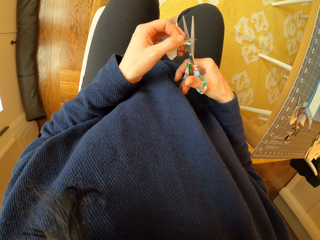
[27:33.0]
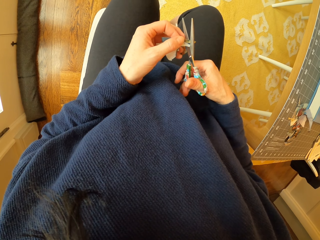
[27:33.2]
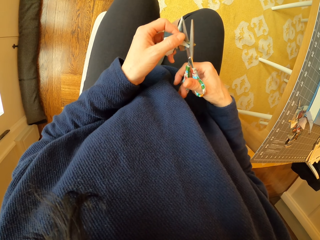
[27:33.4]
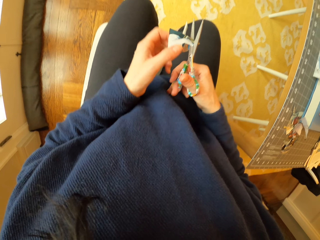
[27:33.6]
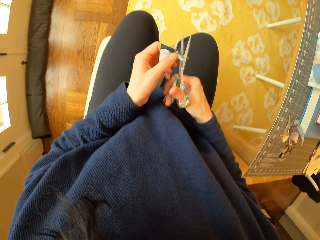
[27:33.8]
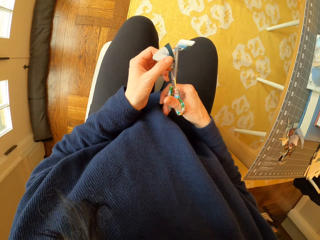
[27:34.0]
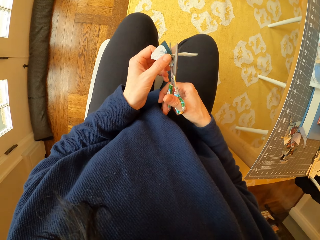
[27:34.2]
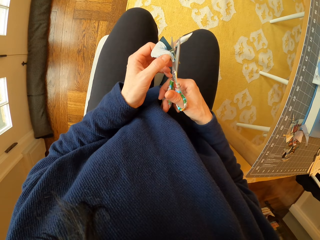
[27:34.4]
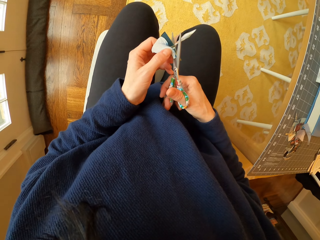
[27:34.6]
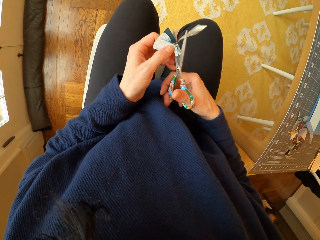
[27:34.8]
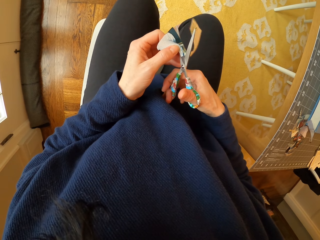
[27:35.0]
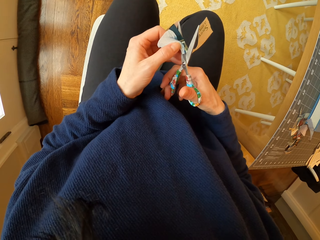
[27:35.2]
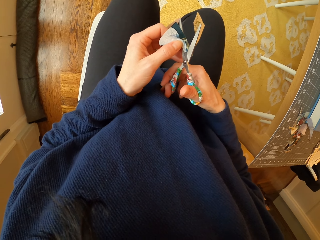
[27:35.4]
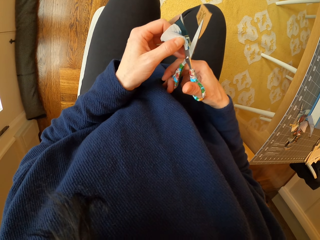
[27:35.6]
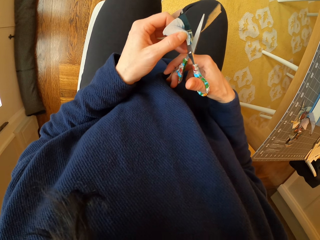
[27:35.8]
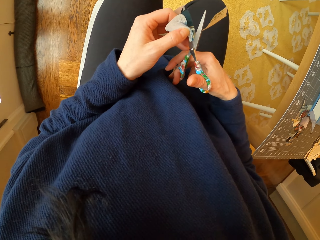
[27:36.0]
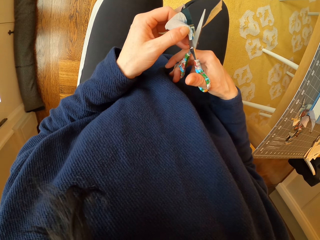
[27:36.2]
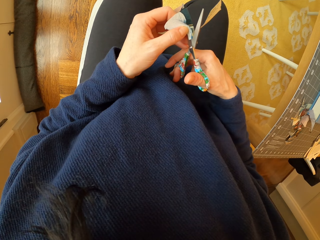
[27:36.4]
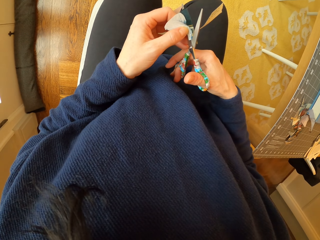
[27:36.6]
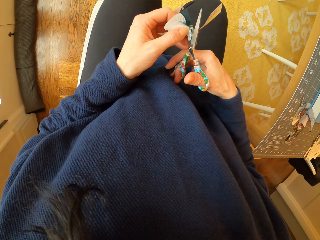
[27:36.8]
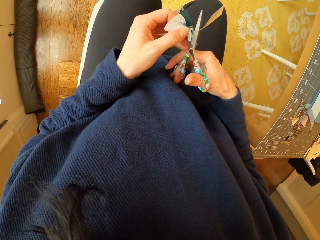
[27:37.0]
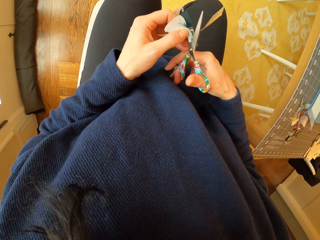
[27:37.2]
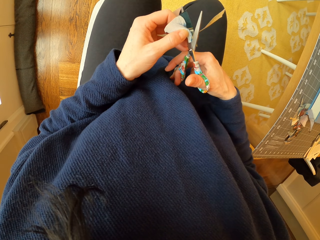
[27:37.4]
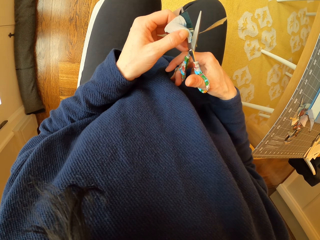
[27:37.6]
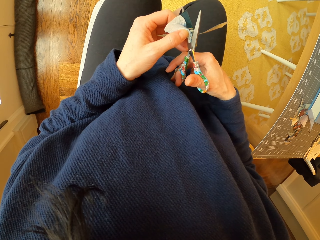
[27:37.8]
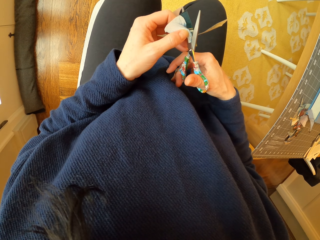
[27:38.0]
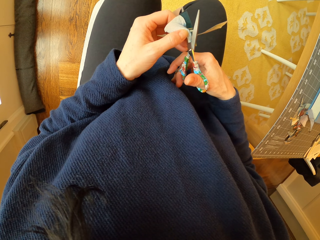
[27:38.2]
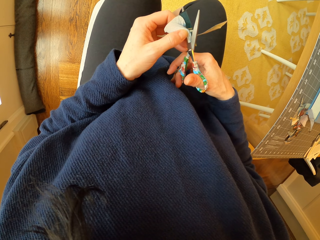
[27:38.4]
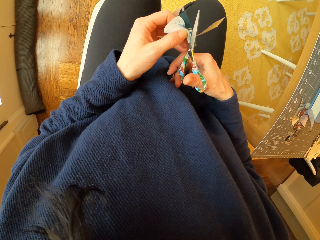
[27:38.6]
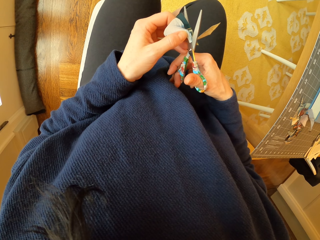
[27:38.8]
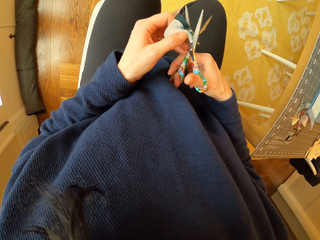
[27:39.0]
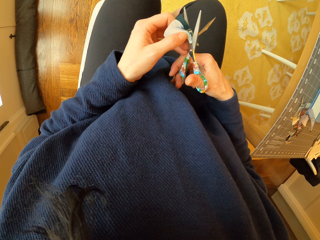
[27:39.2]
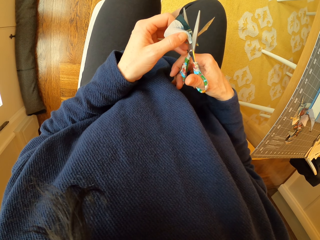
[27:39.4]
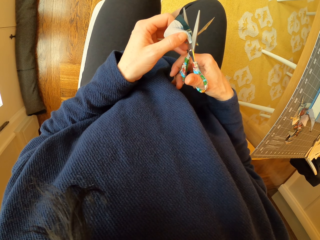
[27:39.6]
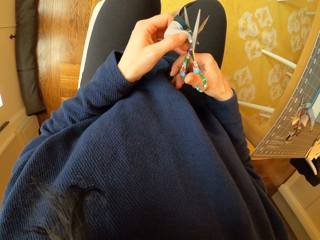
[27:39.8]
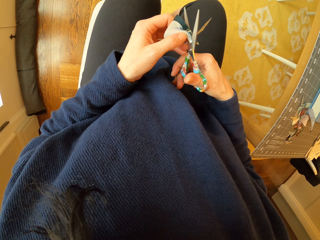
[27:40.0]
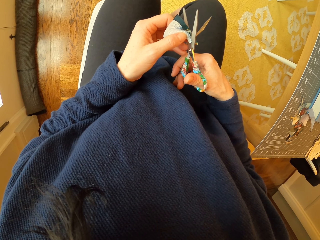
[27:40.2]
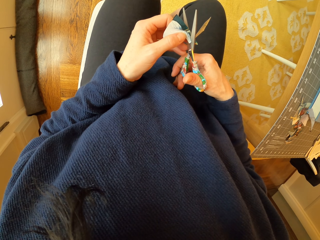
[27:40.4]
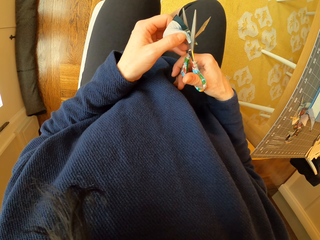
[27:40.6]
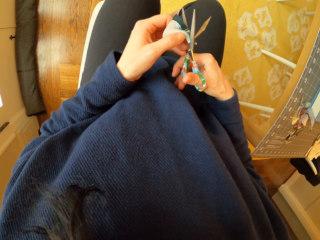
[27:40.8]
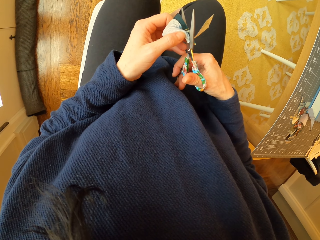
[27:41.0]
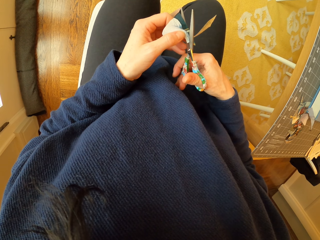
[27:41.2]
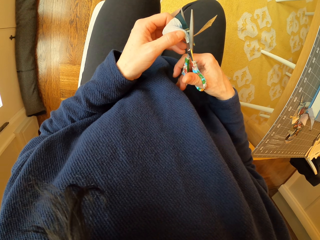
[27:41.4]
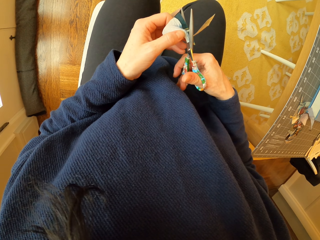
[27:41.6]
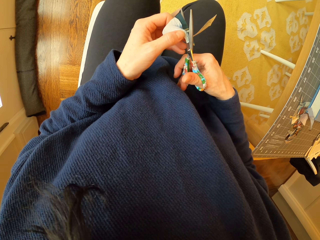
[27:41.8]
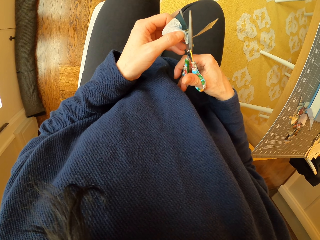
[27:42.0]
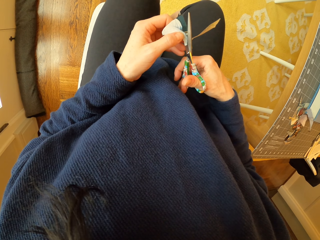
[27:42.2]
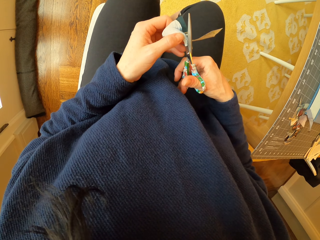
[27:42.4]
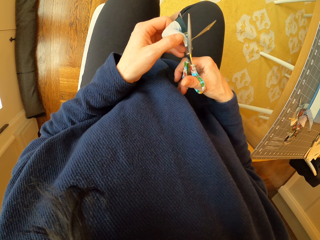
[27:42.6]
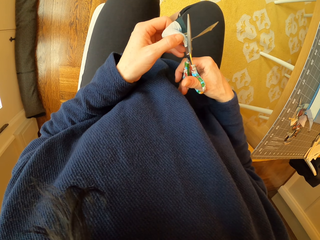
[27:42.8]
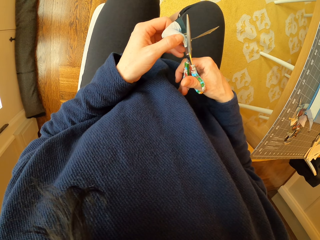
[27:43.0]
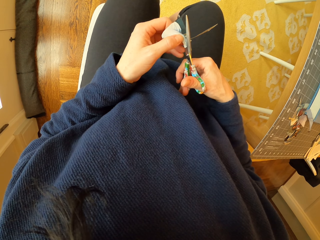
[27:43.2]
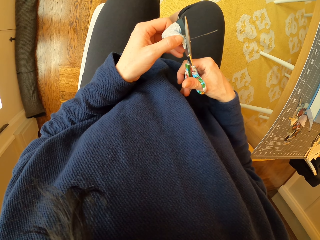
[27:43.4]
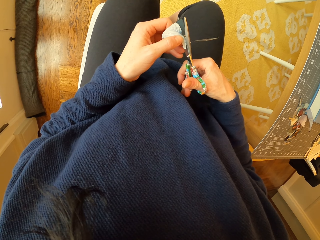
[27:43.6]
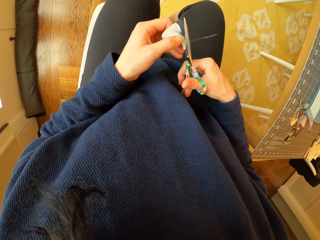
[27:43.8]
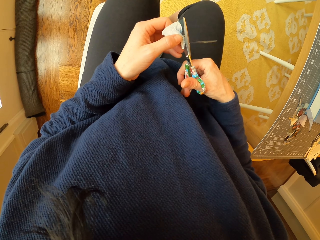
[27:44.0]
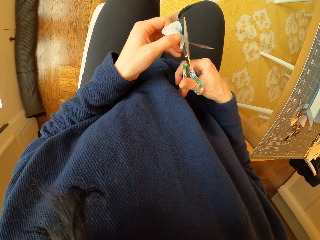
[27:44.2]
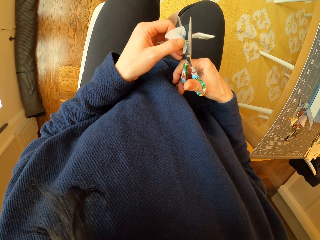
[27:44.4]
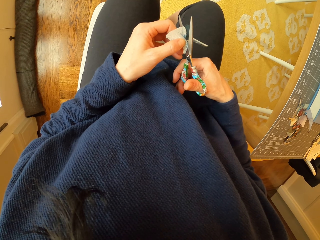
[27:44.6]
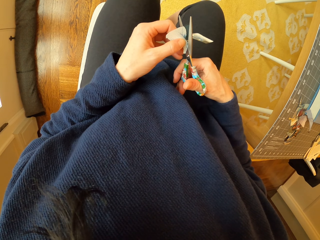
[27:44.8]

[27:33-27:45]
The camera wearer moves the hand. They adjust the piece of paper. They cut the piece of paper with scissors.

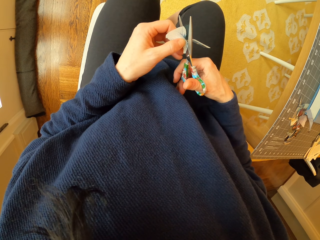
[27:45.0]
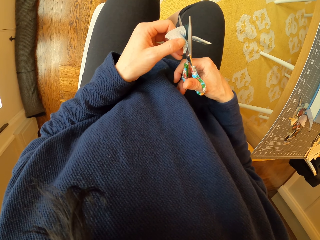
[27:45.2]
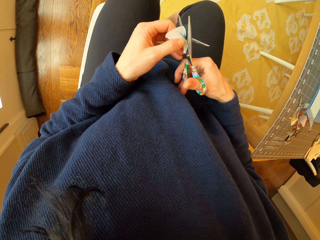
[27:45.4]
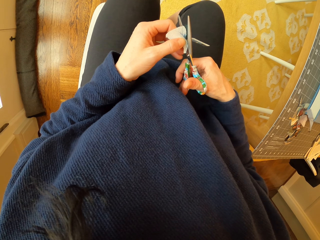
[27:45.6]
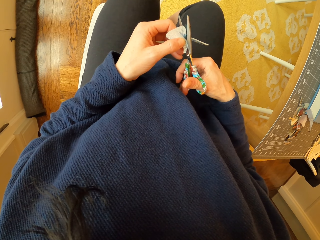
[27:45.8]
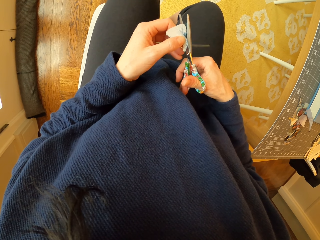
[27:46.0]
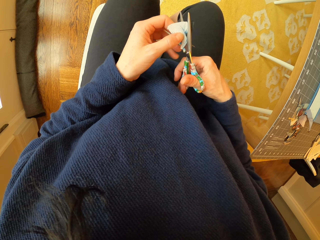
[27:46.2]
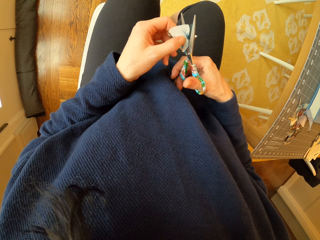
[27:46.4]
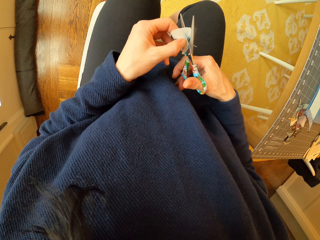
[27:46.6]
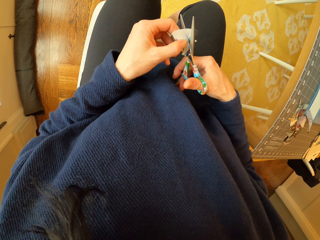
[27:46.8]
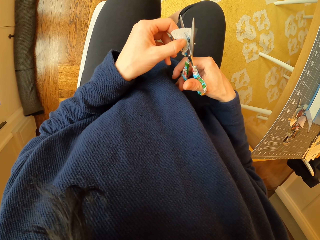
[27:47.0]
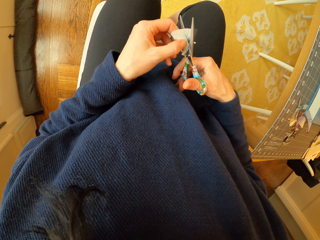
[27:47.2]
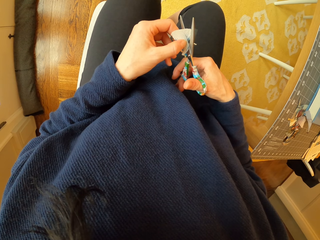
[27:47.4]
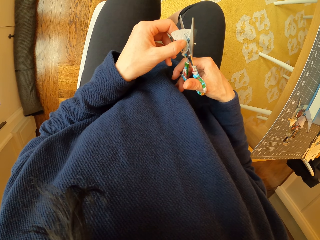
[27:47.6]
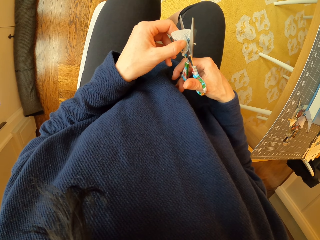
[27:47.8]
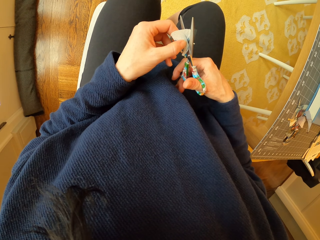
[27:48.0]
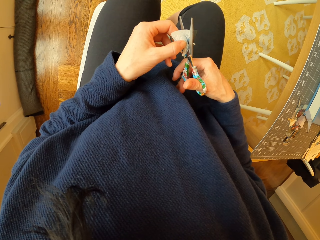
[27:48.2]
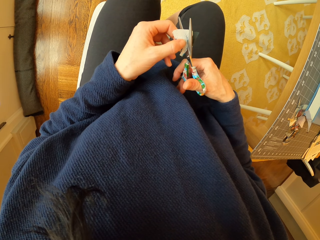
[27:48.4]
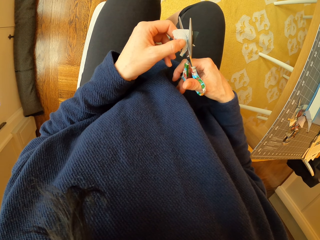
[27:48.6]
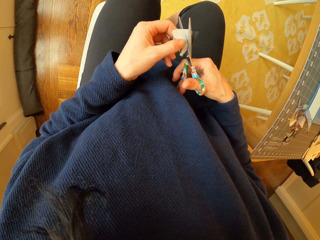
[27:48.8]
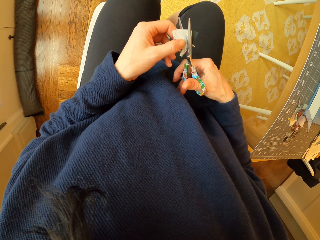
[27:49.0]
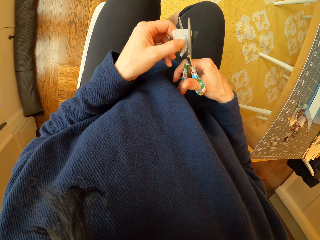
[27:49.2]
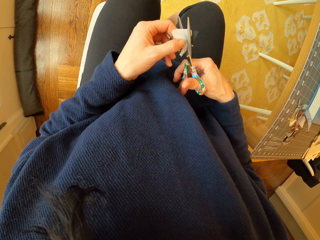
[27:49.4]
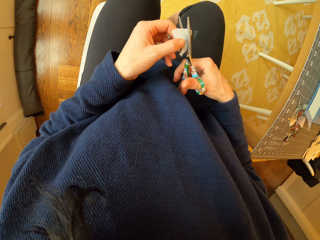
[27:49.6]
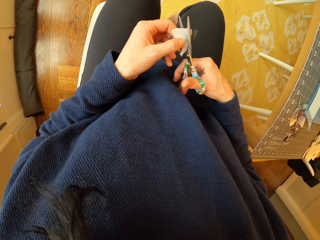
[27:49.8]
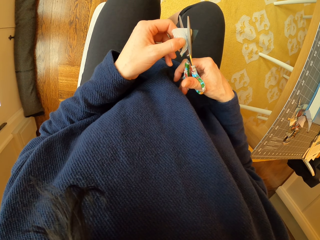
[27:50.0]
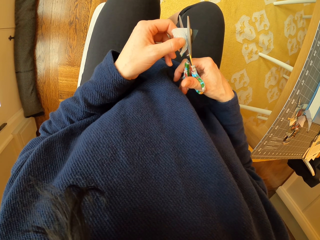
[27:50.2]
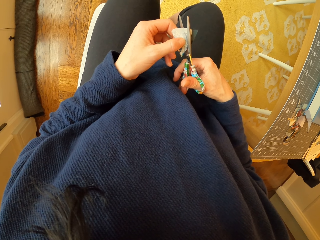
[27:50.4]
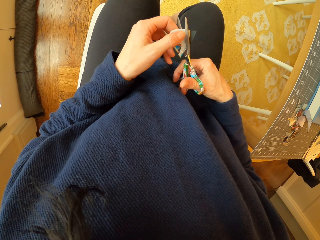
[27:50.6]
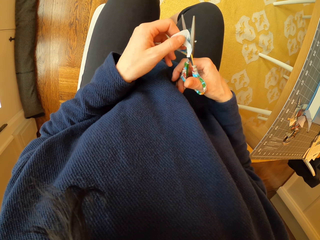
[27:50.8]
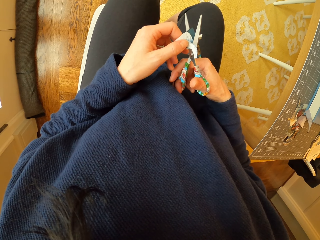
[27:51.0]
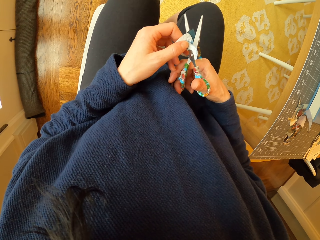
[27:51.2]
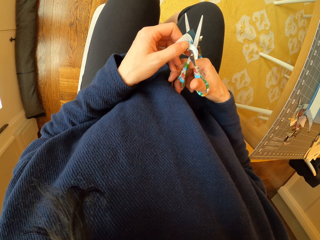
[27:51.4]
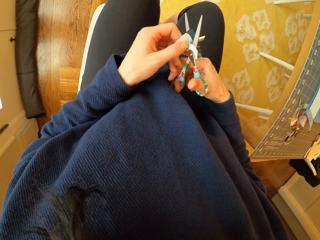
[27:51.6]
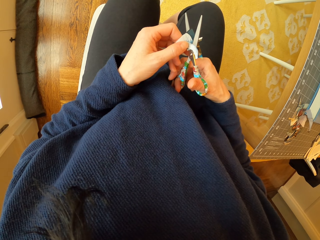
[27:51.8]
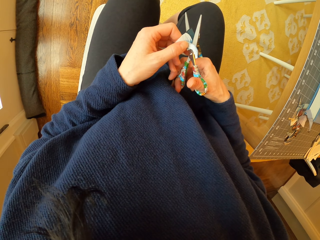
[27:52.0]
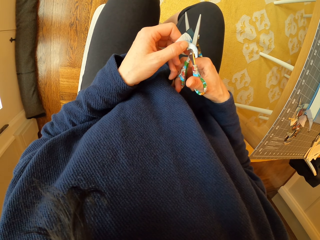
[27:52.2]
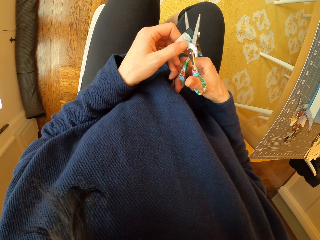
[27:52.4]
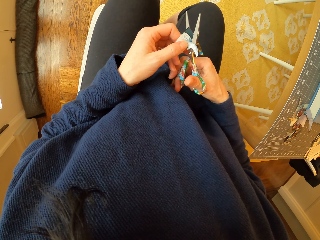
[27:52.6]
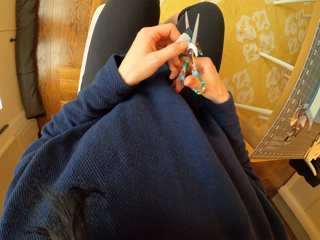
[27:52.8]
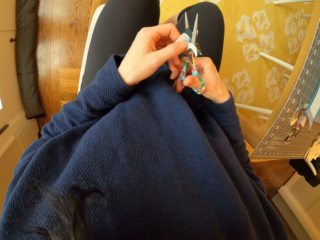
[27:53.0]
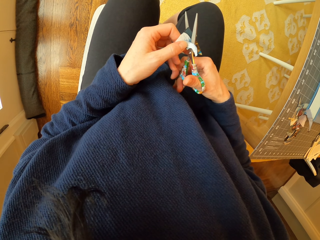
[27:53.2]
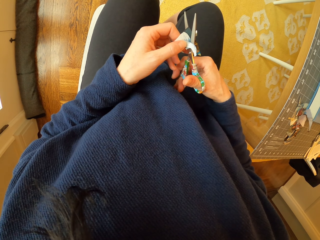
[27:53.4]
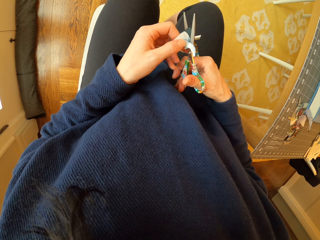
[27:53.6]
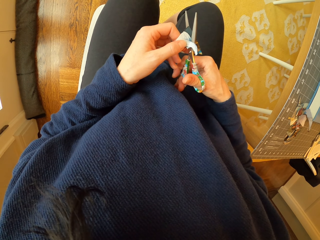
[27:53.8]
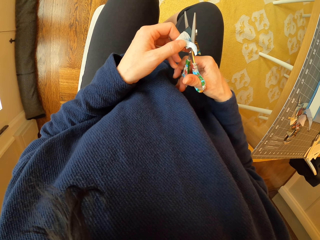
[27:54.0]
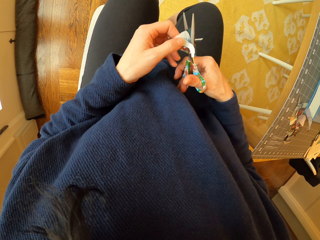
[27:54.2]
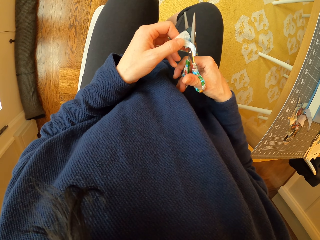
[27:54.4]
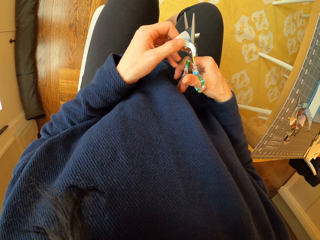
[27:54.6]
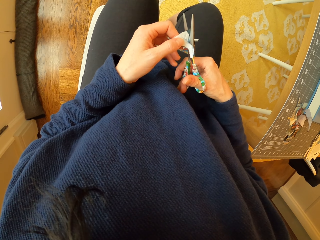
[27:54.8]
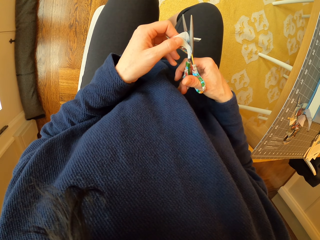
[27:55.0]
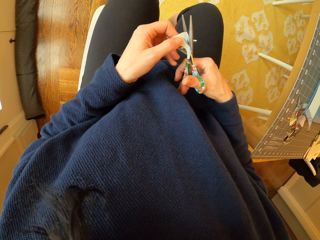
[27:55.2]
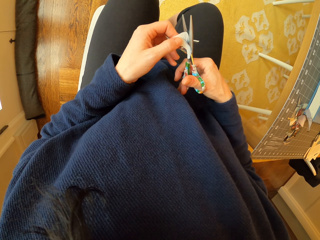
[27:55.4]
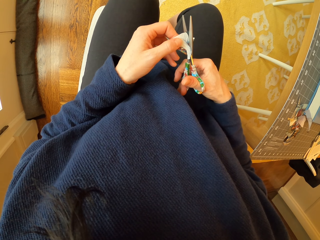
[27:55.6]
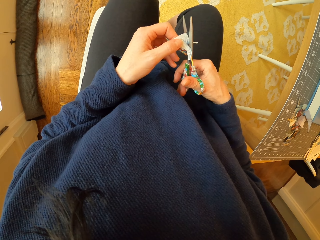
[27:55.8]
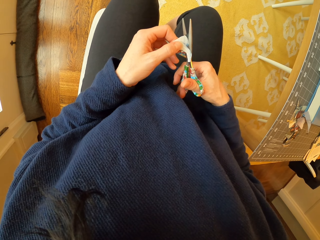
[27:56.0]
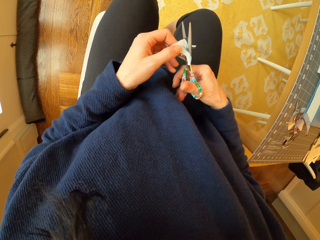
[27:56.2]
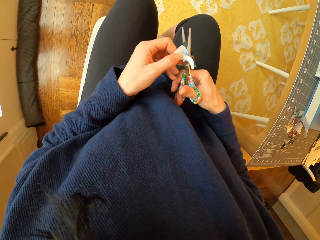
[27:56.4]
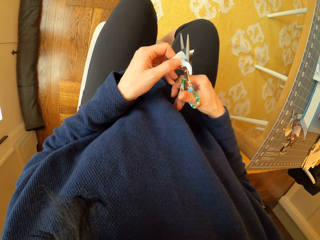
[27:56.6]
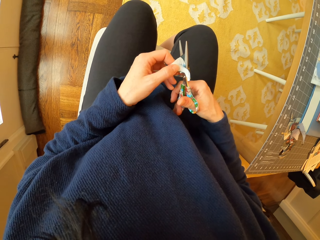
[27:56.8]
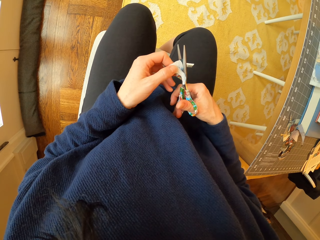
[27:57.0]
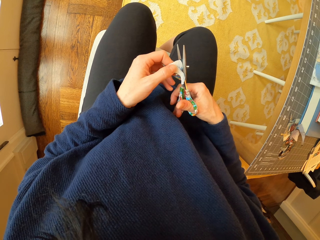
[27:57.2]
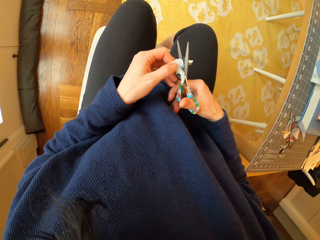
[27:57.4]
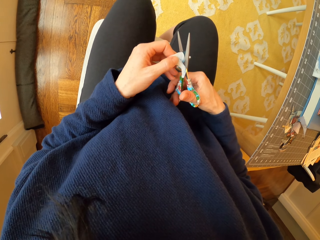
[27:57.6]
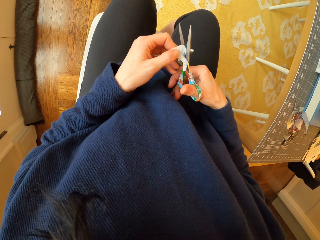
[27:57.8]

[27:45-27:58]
The camera wearer adjusts the piece of paper. They cut the piece of paper with scissors.
